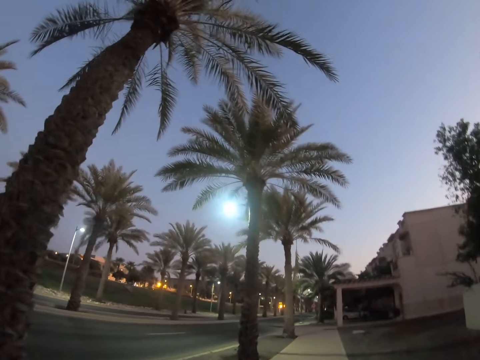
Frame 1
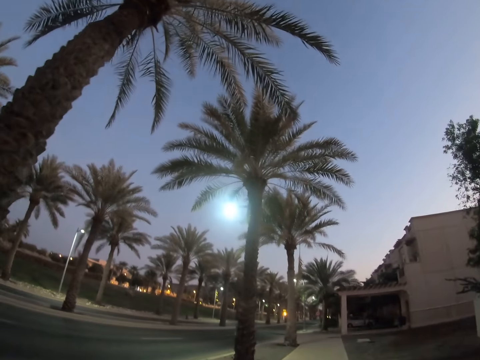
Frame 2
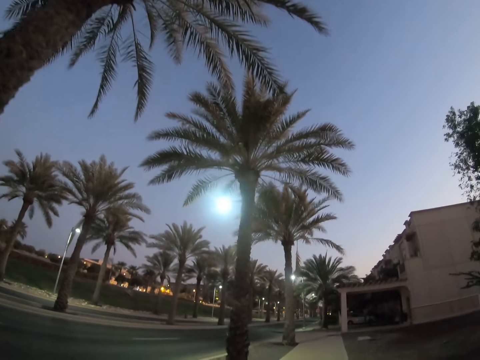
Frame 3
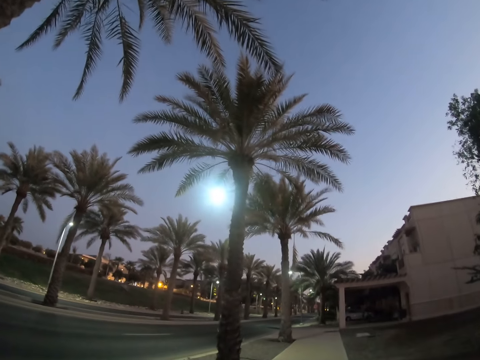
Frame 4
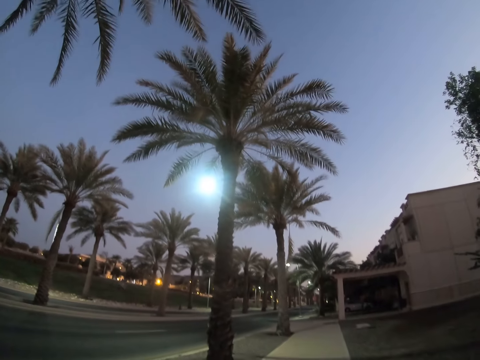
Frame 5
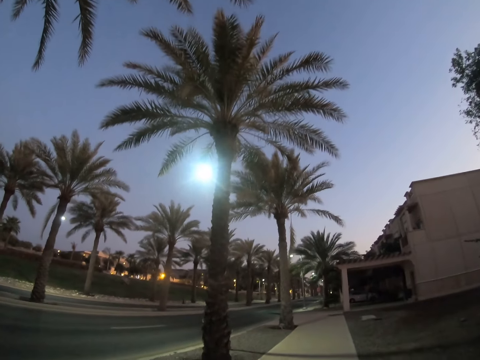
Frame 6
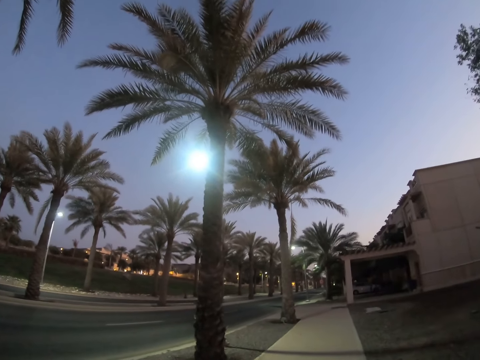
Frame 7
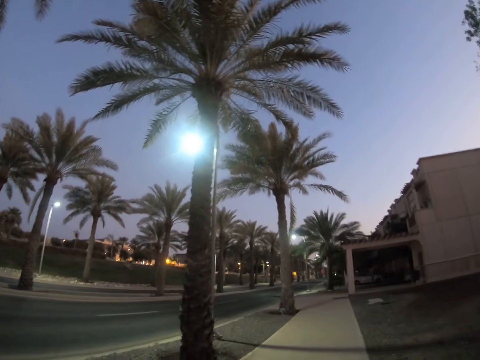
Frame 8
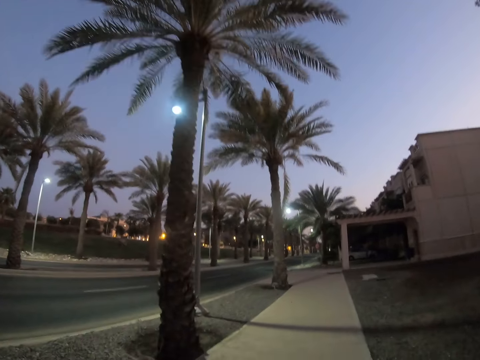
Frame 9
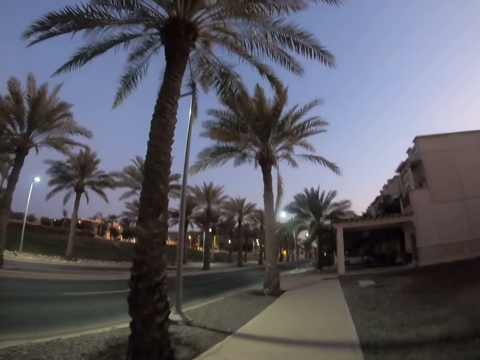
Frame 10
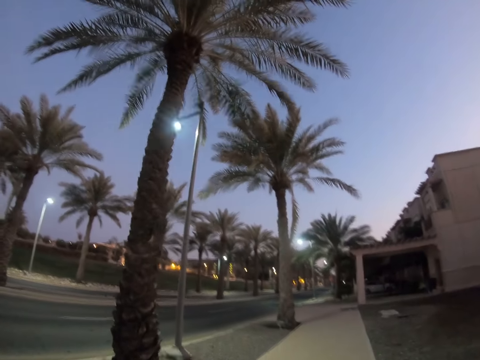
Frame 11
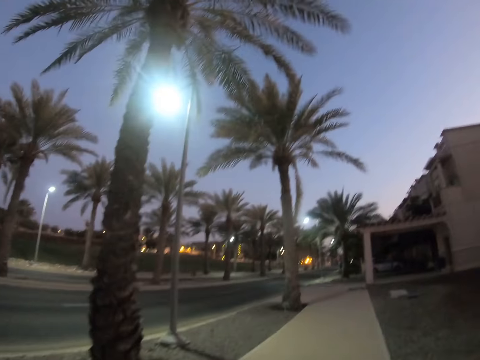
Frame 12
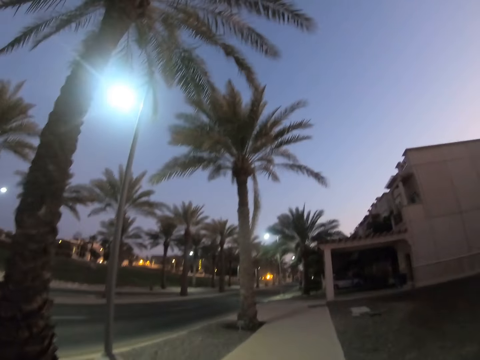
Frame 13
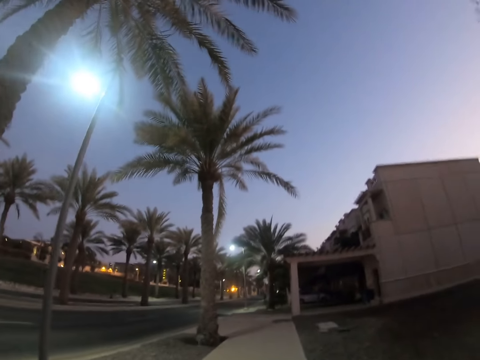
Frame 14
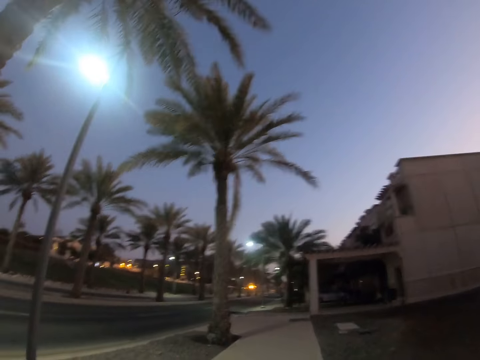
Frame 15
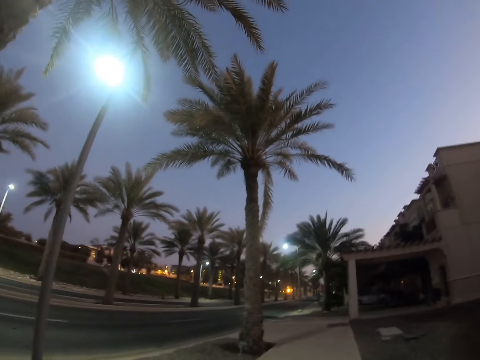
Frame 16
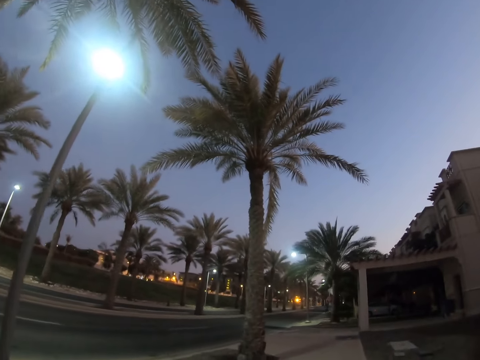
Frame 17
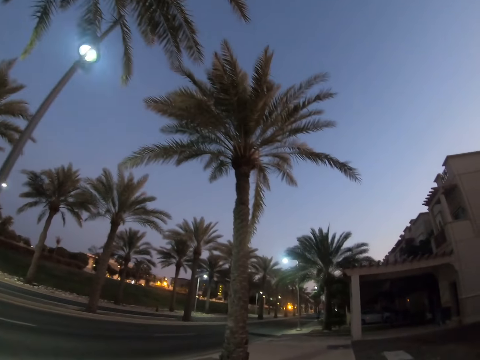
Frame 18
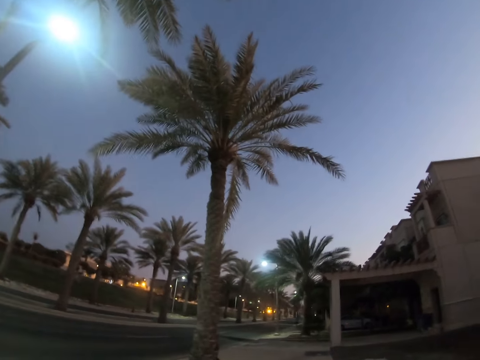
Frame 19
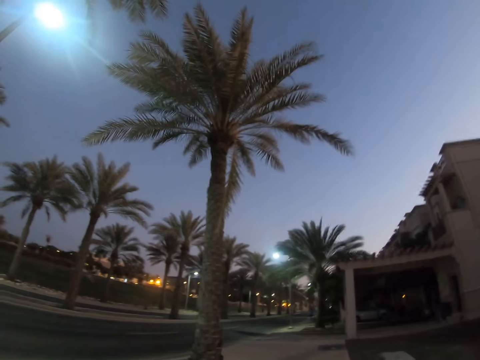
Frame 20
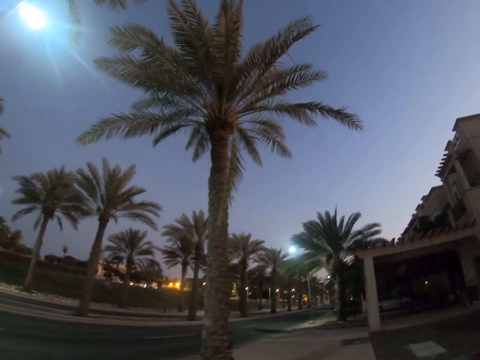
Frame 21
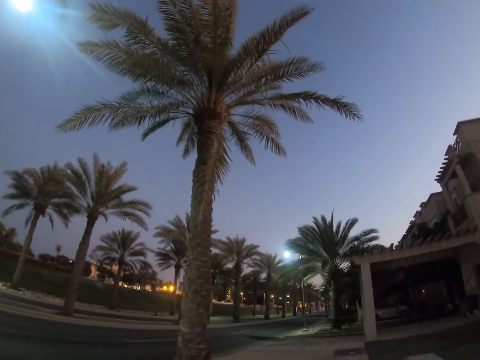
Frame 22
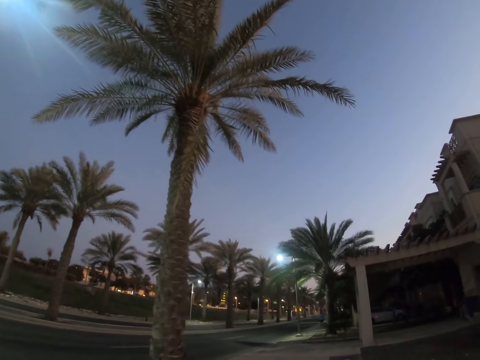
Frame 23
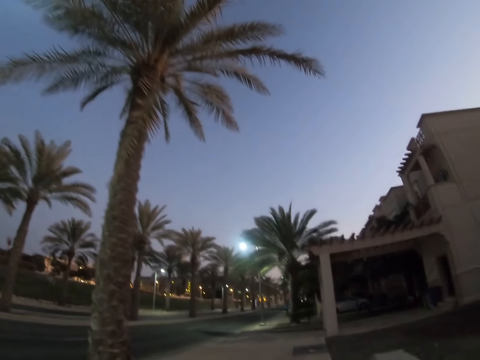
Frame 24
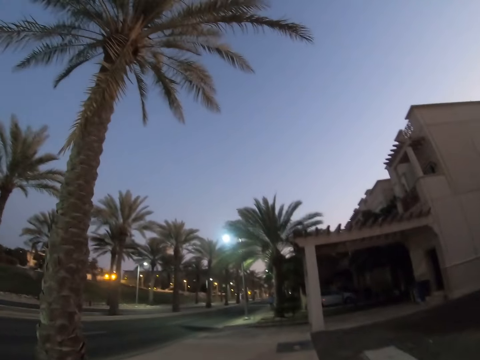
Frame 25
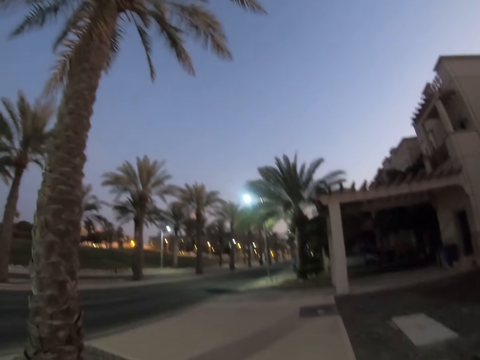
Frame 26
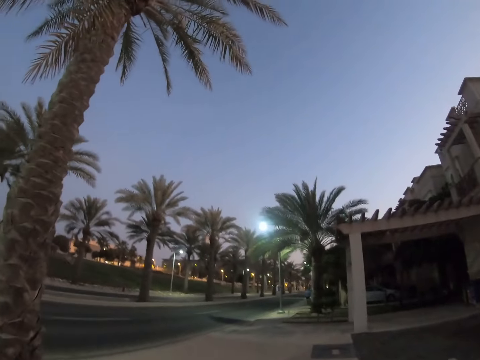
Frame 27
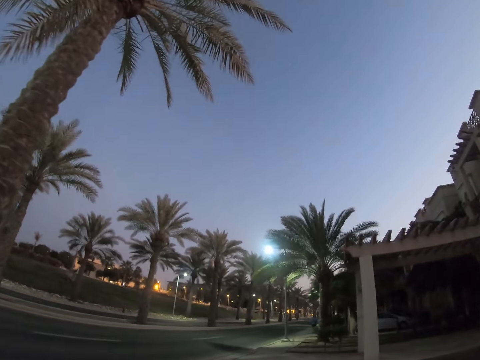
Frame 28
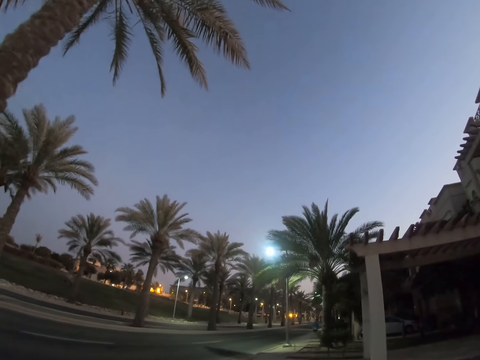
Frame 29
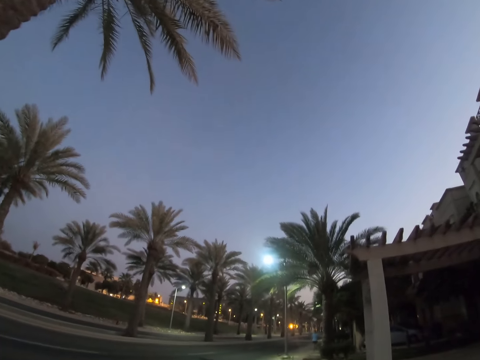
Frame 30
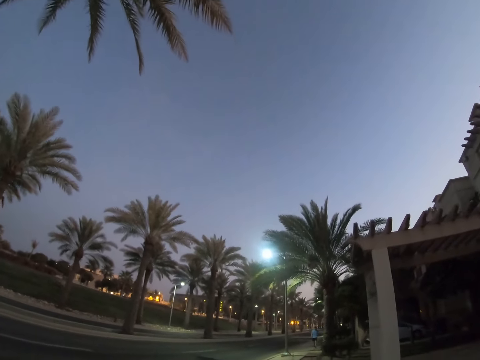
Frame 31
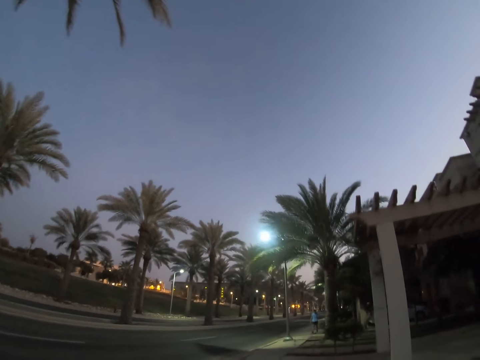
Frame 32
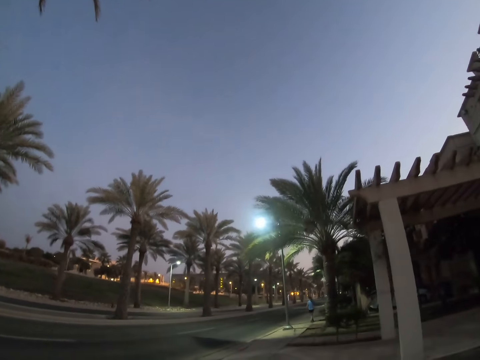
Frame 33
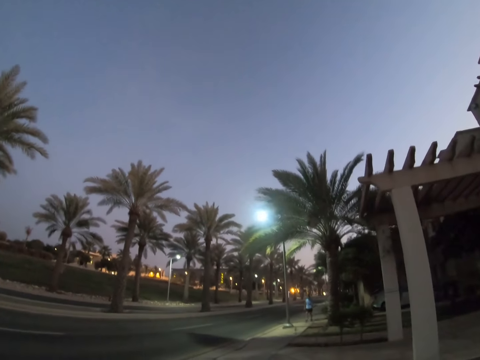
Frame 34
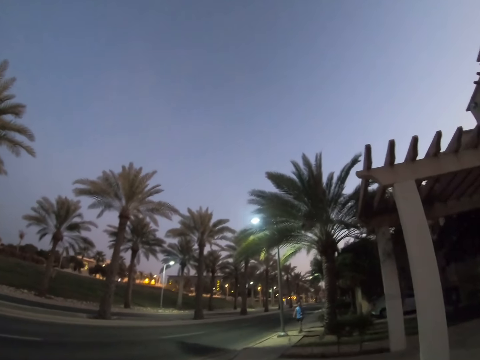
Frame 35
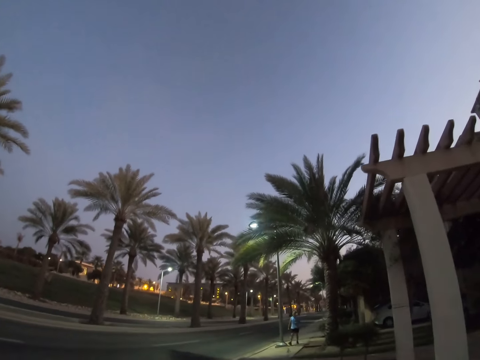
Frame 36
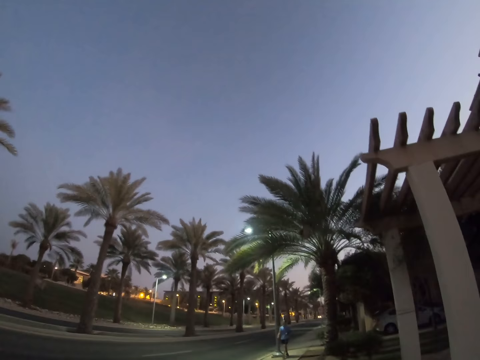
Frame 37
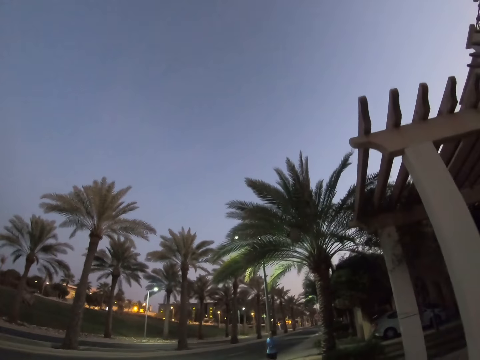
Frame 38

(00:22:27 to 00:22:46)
The camera wearer walks around a sidewalk. They look around the road. They walk around the sidewalk. A person walks around.

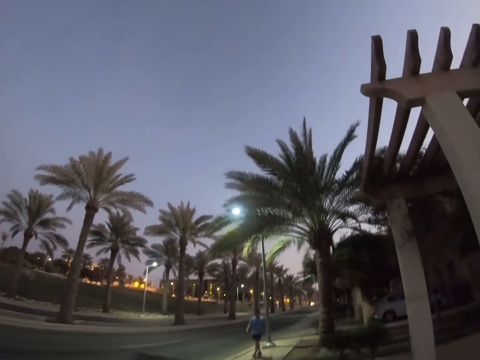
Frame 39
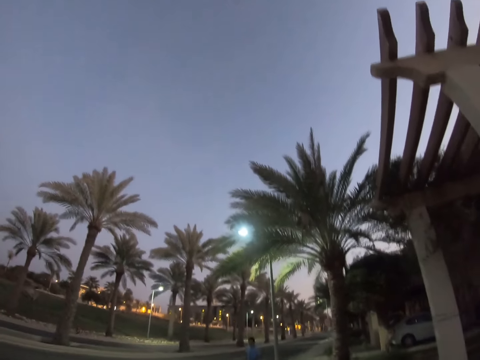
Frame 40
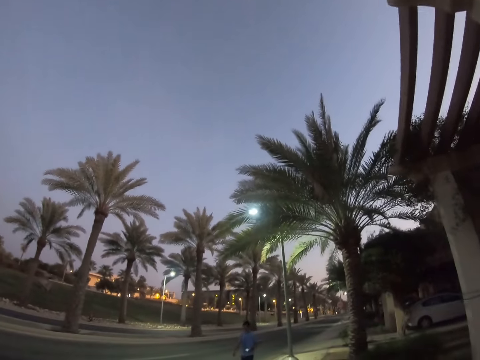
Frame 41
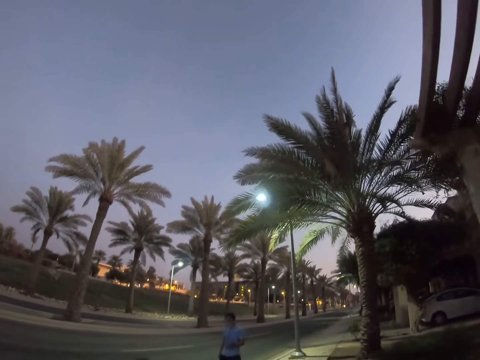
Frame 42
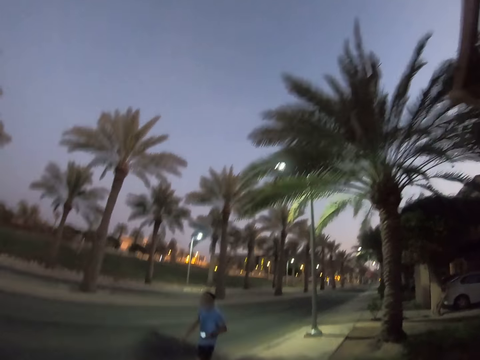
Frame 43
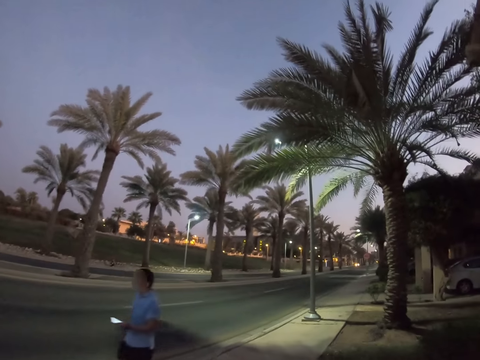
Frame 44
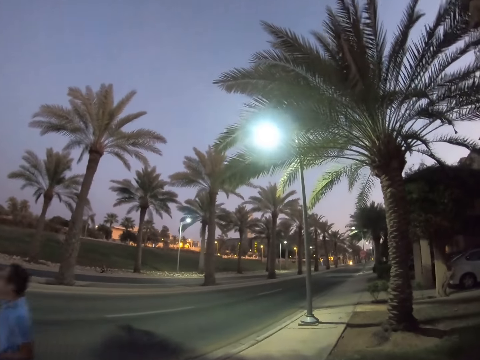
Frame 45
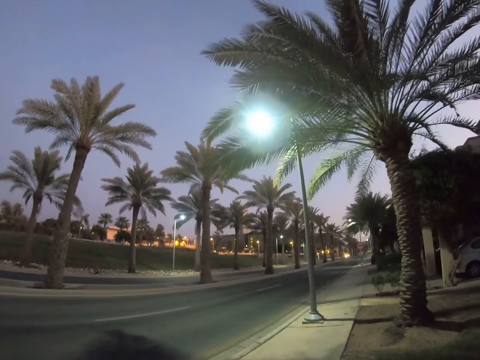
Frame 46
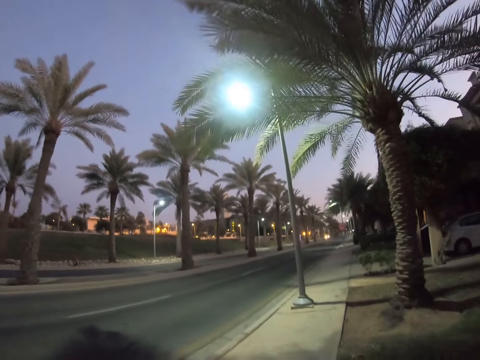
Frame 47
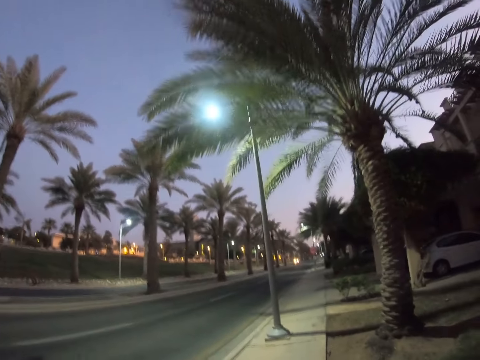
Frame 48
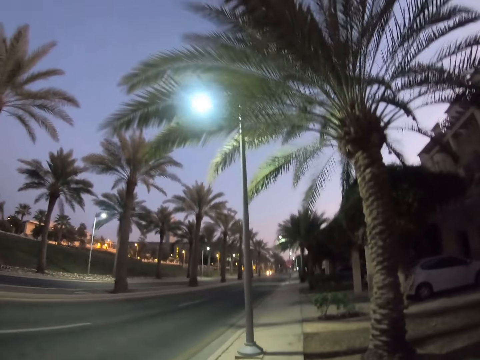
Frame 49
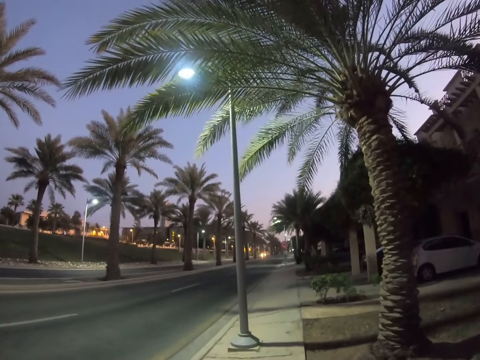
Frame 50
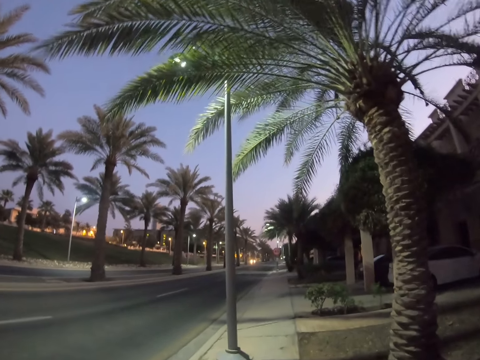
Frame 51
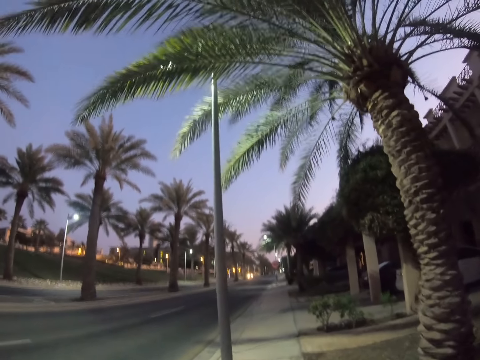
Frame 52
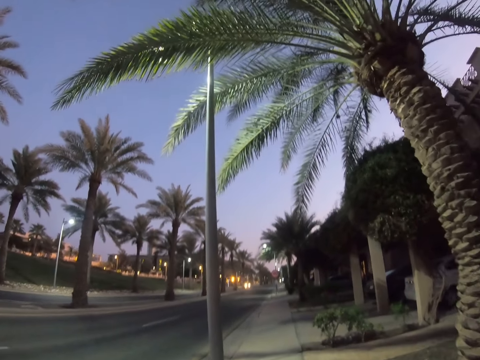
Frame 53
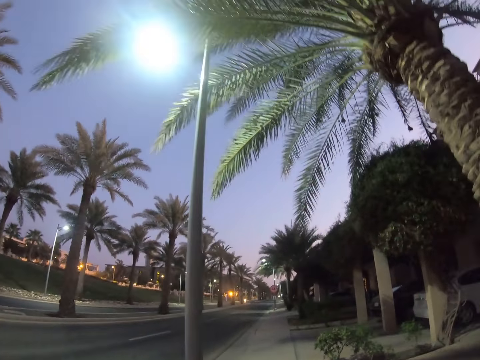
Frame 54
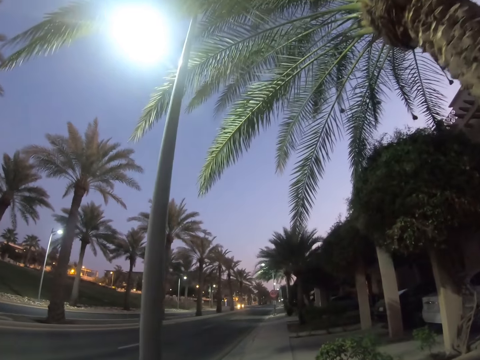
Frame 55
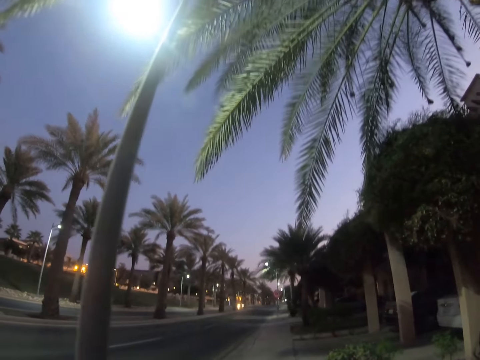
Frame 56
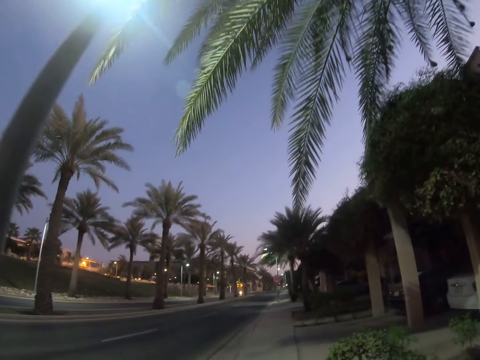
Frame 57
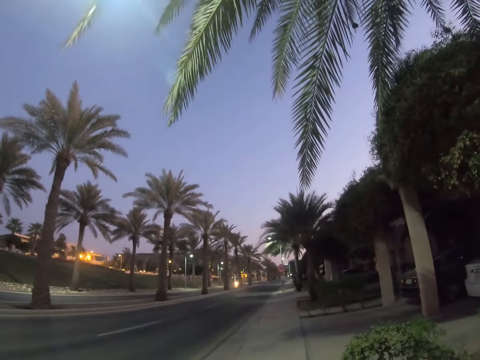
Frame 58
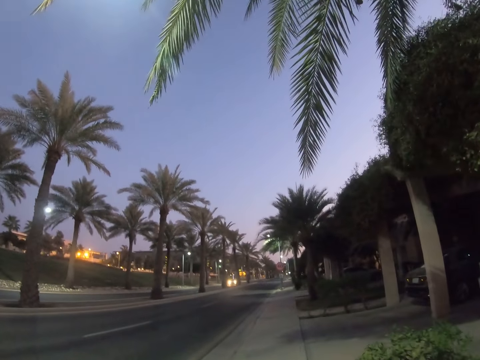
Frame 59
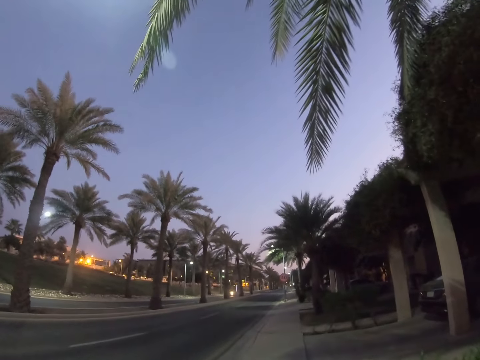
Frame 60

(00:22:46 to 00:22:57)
The camera wearer walks on a sidewalk.
